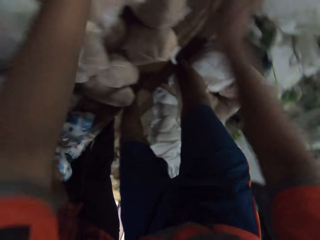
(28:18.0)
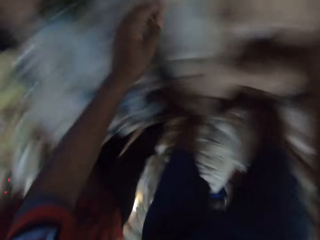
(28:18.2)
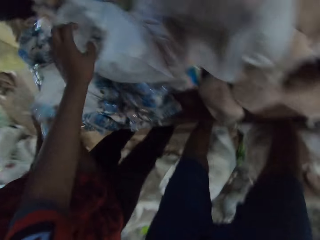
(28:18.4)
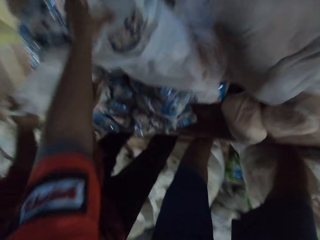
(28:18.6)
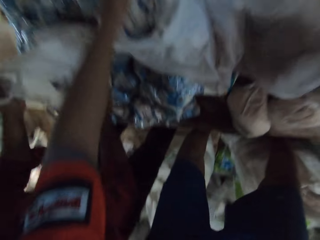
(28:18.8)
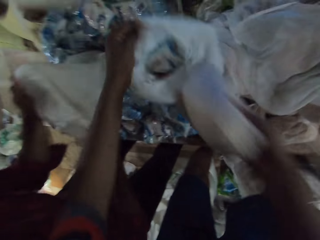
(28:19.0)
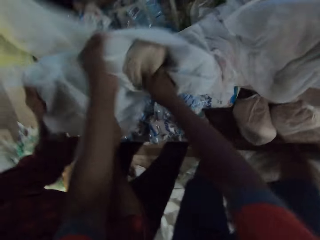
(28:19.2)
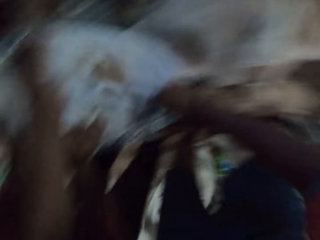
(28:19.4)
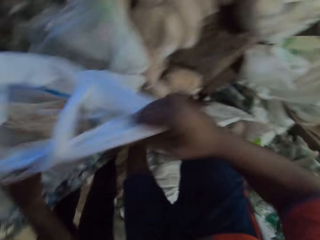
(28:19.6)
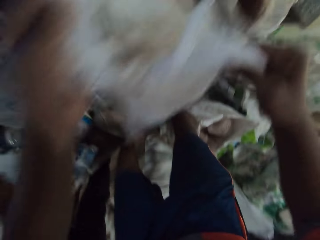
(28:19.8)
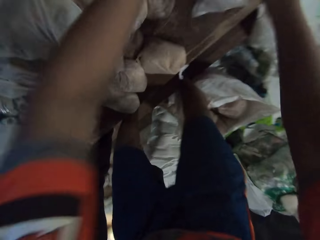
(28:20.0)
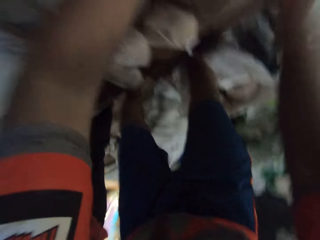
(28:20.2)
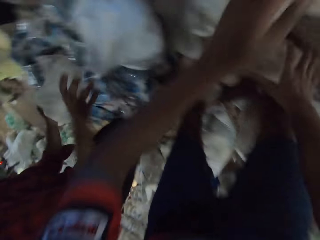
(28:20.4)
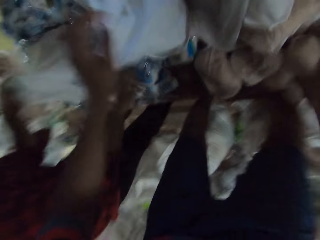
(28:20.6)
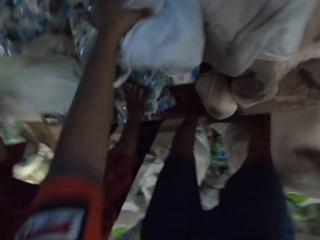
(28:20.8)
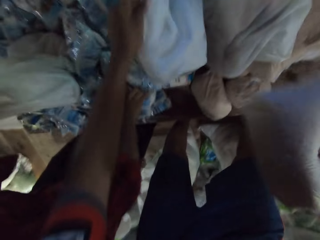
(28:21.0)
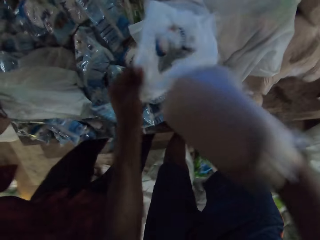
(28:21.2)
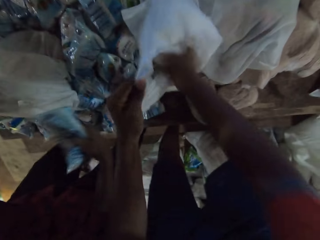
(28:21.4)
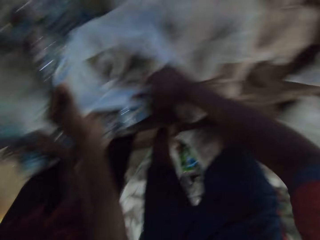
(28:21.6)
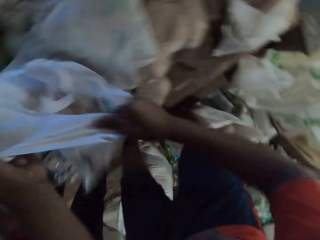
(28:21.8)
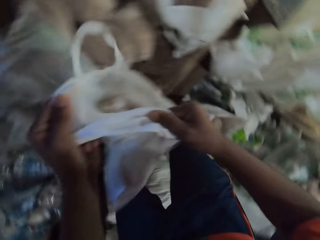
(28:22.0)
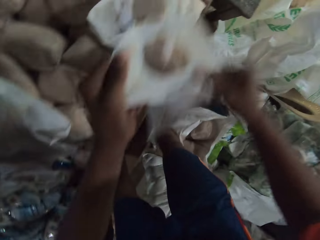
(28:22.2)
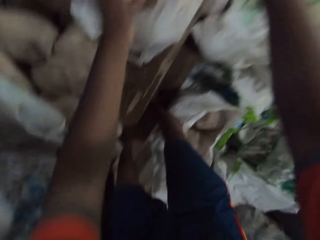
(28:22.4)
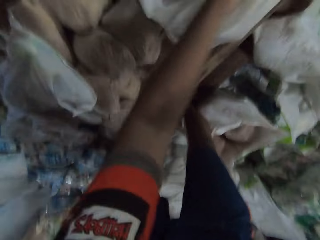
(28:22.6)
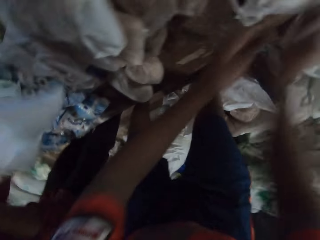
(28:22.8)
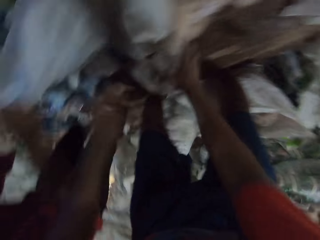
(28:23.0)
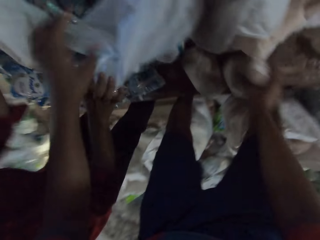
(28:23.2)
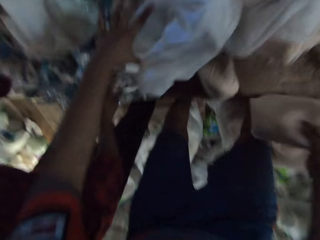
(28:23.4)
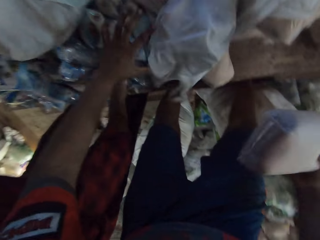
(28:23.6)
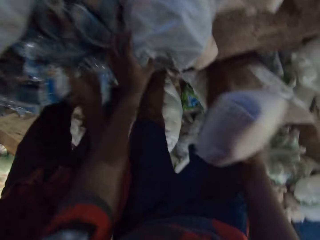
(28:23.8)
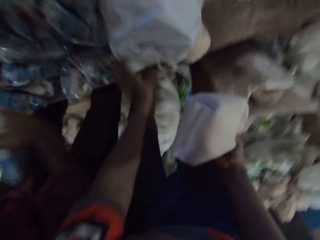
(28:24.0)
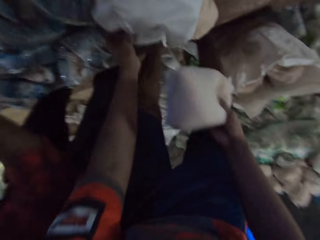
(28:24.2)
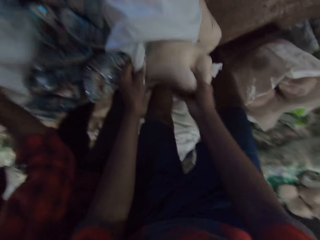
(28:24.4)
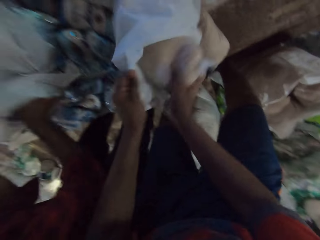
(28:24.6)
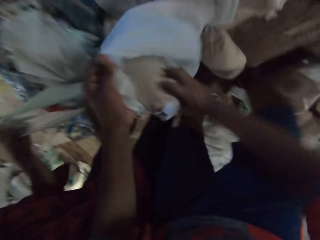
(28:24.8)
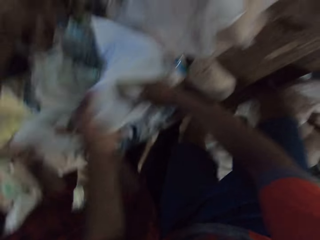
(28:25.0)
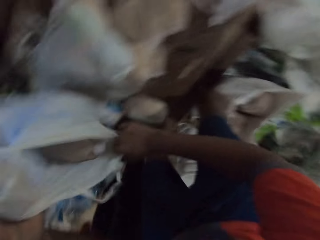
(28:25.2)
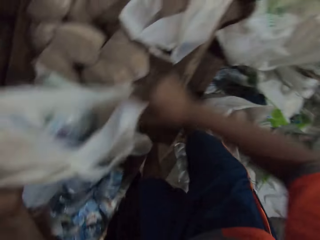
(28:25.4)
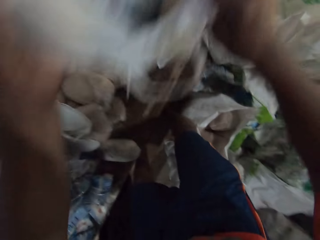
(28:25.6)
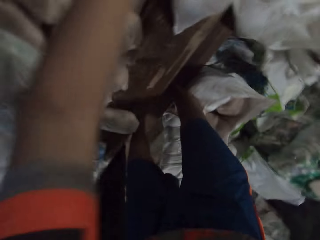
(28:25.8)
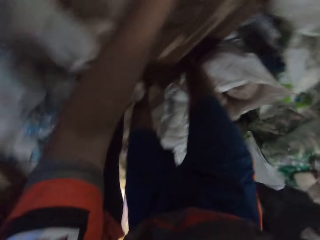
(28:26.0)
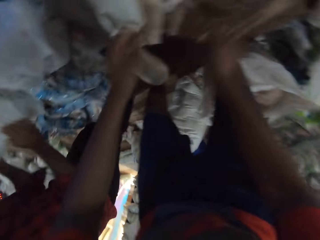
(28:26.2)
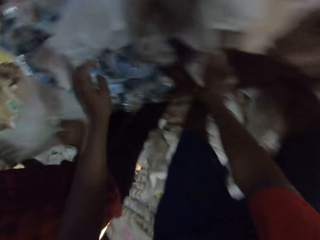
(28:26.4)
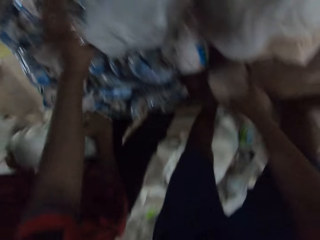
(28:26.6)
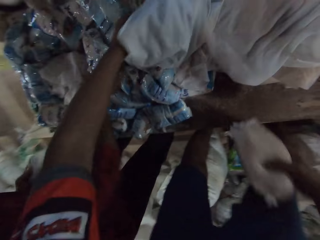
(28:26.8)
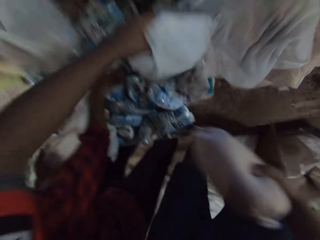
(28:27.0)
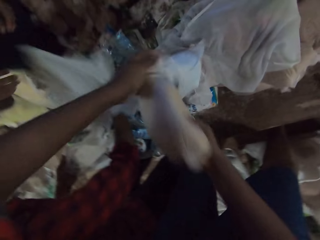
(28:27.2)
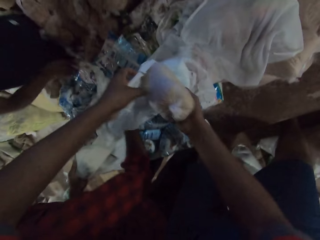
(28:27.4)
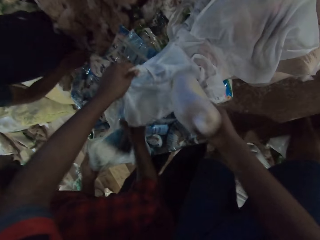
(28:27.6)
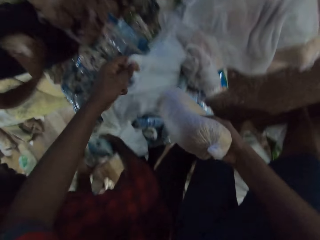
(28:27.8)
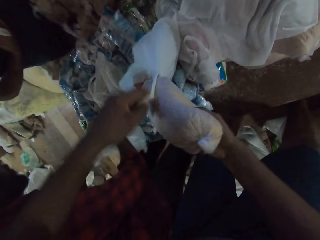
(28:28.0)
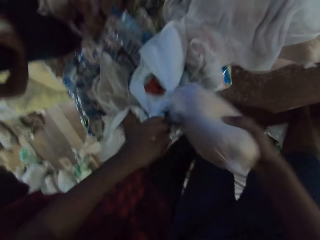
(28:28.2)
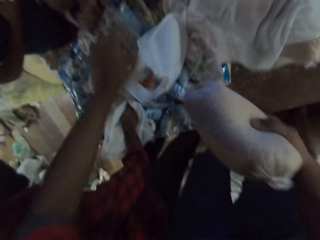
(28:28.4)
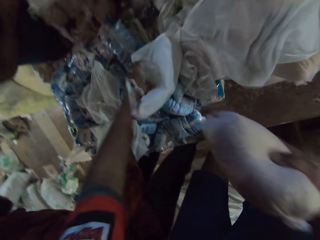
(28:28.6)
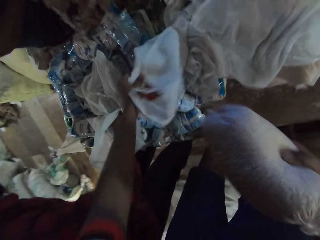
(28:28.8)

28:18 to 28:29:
A man picks up a pack of salt from the pile of packs of salt with his right hand. The camera wearer picks up the plastic bag from the table with his left hand. The man puts the pack of salt in the plastic bag with his right hand. The camera wearer picks up the plastic bag from the table with his left hand again. The man moves the plastic bag on the table with both hands. The camera wearer puts a pack of flour in the plastic bag with his right hand. Another man drops the plastic bag on the table with his right hand. The camera wearer moves the plastic bag on the table with both hands. He picks up the pack of flour from the pile of packs of flour with his right hand. The first man picks up the plastic bag from the table with his left hand. The camera wearer picks up the plastic bag from the table with his left hand. The first man picks up the pack of salt from the pile of packs of salt with his right hand. The camera wearer puts the pack of flour in the plastic bag with his right hand. The first man puts the pack of salt in the plastic bag with his right hand. The camera wearer moves the plastic bag on the table with both hands. The first man moves the plastic bag on the table with both hands. The camera wearer picks up the pack of flour from the table with his right hand. He picks up the plastic bag from the table with his left hand. The first man picks up the pack of salt from the pile of packs of salt with his right hand and puts the pack of salt in the plastic bag with his right hand. The camera wearer puts the pack of flour in the plastic bag with his right hand. The first man moves the plastic bag on the table with both hands. The camera wearer moves the plastic bag on the table with both hands. He throws a bag of sugar away. The first man picks up the plastic bag from the table with both hands. The camera wearer picks up the pack of flour from the table with his right hand. He picks up the plastic bag from the table with his left hand. The first man picks up the pack of salt from the pile of packs of salt with his right hand. The other man drops the plastic bag on the table with his right hand. The camera wearer packs the sugar in the bag. The other man picks up the plastic bag from the table with his right hand. The first man puts the pack of salt in the plastic bag with his right hand.

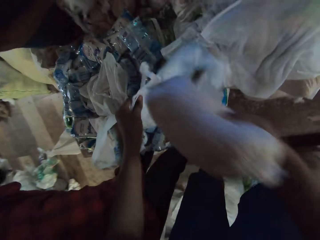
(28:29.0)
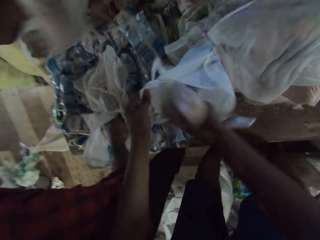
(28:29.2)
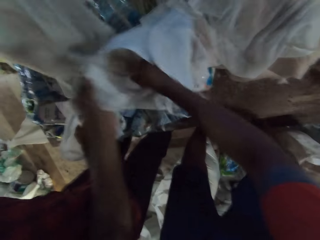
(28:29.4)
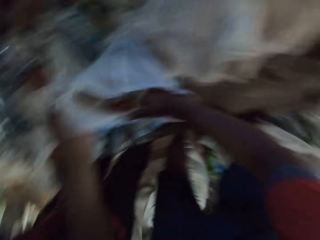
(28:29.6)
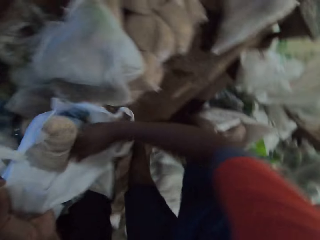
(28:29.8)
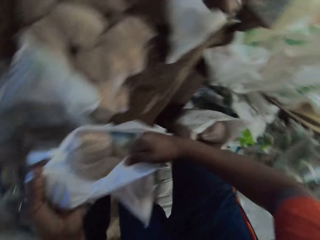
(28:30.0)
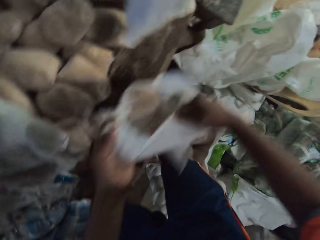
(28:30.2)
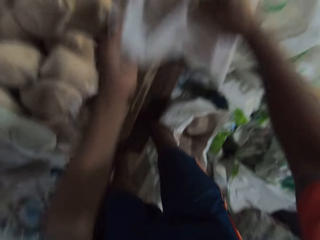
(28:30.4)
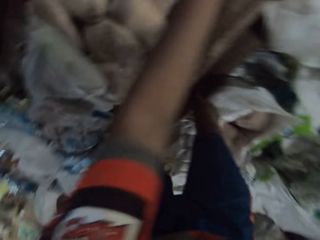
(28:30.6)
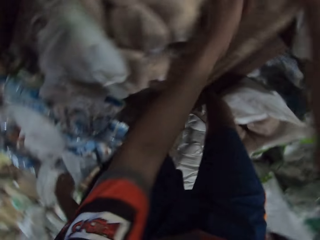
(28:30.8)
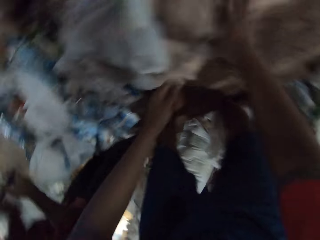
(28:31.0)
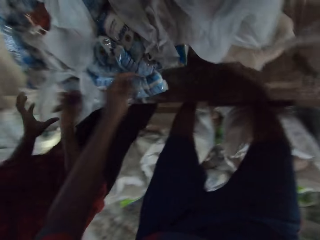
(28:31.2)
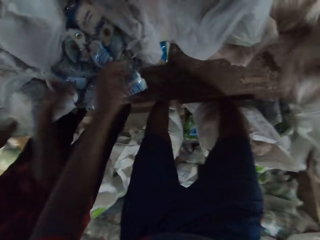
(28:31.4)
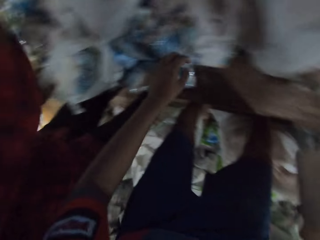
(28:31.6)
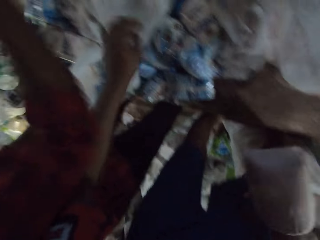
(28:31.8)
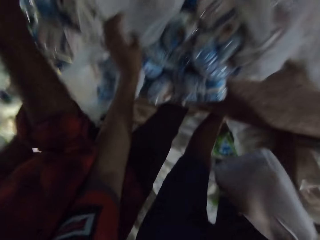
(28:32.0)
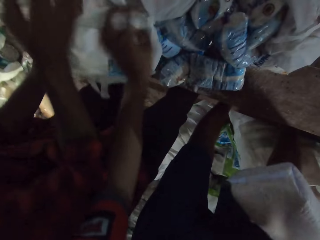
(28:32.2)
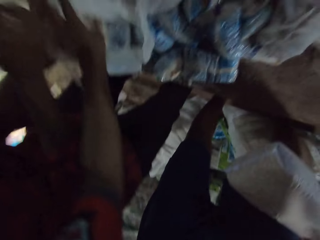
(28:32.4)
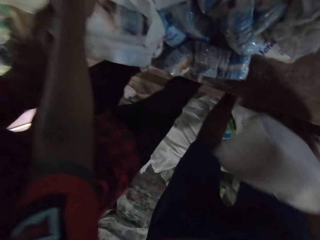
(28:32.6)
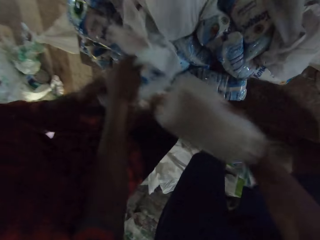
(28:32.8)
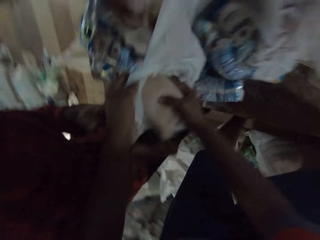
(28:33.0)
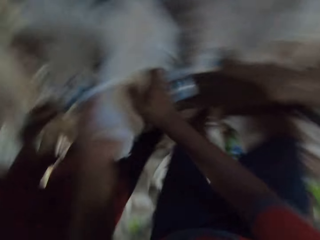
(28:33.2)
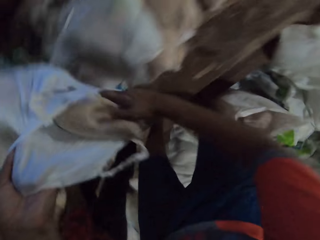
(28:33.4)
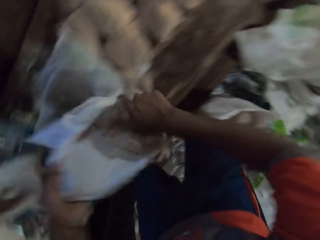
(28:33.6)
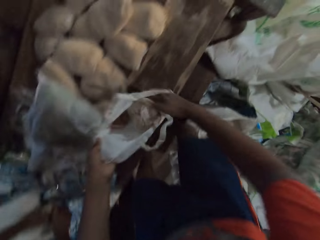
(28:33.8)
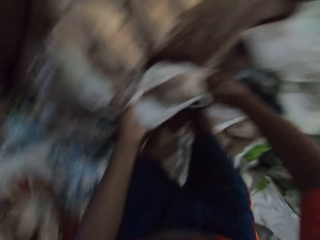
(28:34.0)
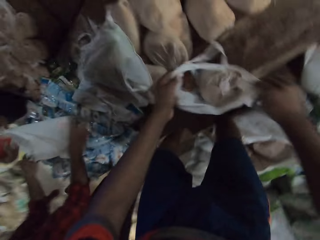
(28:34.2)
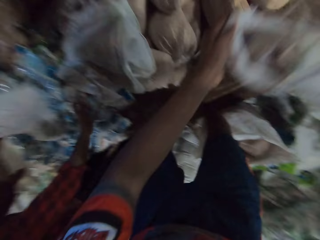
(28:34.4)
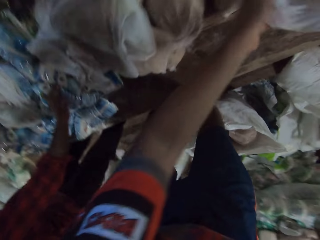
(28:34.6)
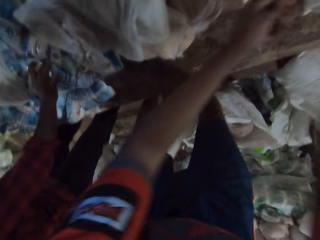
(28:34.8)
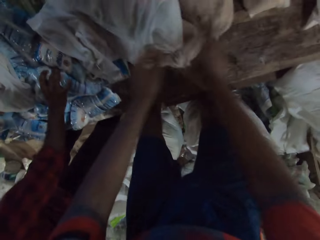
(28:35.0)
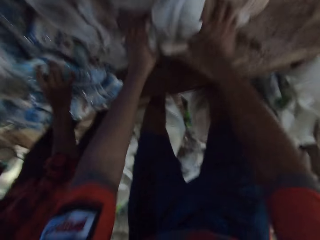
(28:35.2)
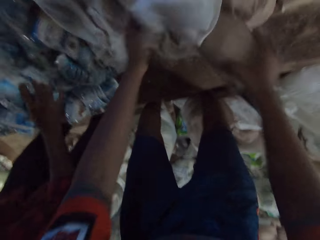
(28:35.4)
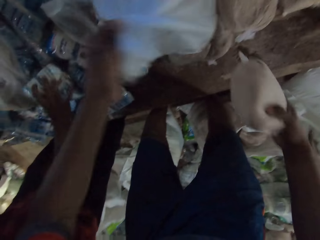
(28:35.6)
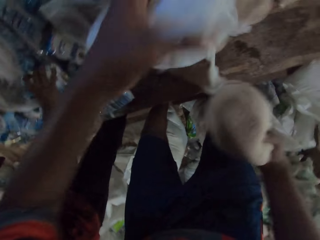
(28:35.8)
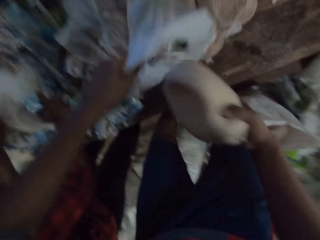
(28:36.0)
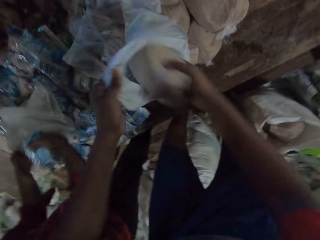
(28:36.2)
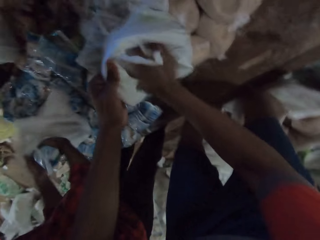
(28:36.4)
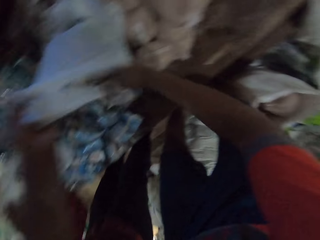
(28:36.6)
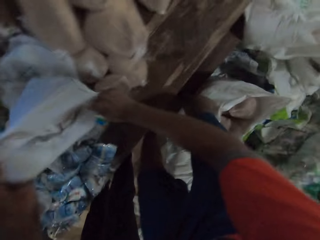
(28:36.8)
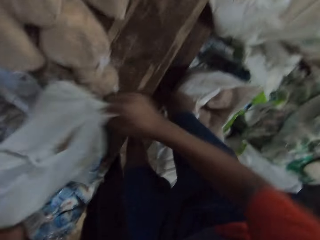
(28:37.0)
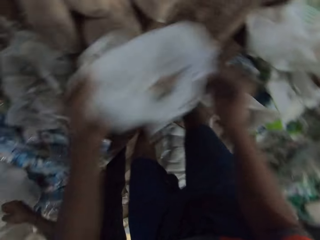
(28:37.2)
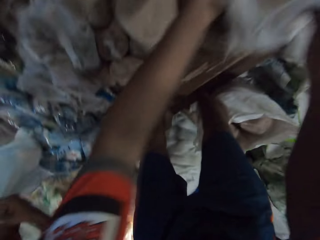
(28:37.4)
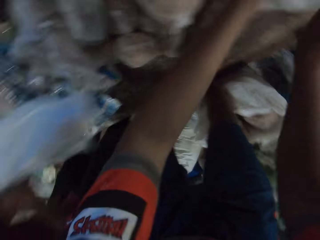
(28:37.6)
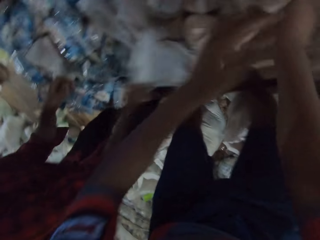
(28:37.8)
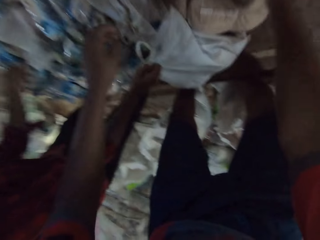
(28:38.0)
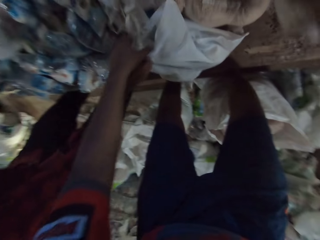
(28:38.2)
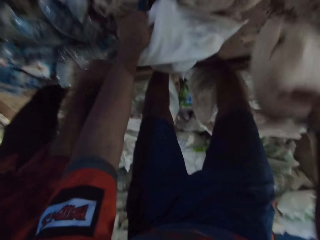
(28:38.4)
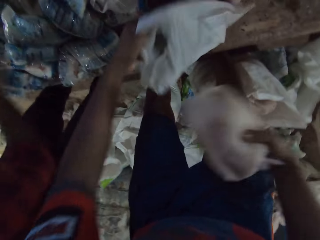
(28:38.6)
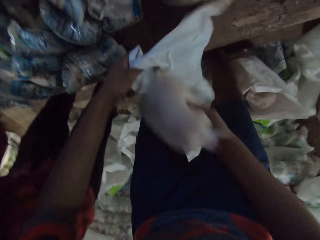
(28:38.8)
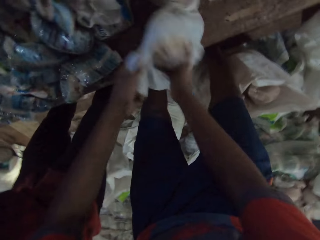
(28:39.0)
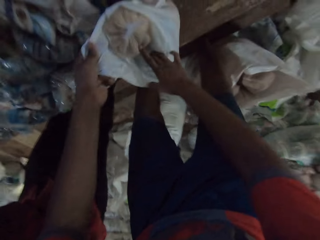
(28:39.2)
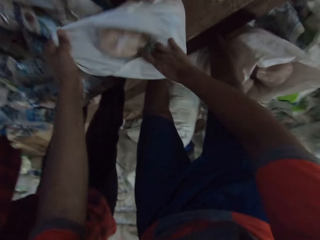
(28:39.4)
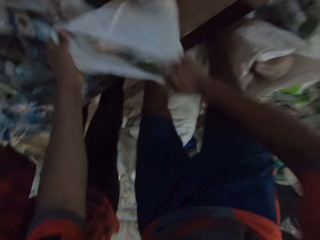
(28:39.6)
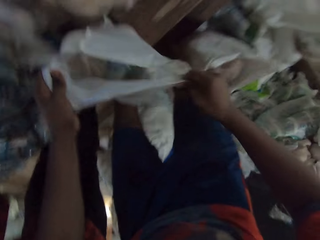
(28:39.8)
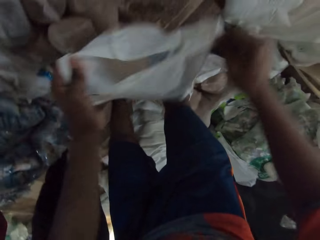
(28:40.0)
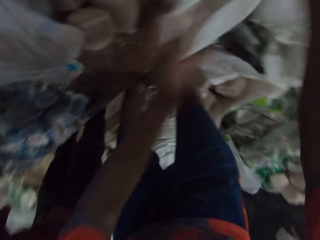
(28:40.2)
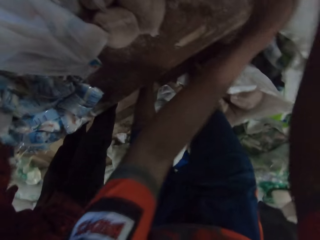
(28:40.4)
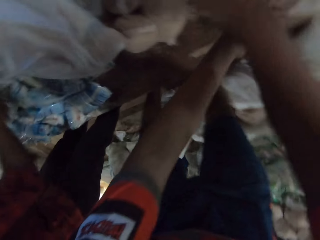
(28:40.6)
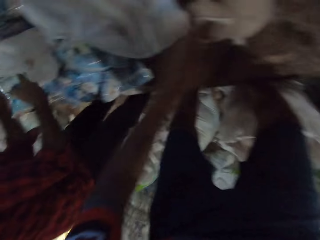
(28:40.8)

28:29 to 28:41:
The camera wearer puts the pack of flour in the plastic bag with his right hand. A man drops the plastic bag on the table with his right hand. The camera wearer moves the plastic bag on the table with both hands. Another man moves the plastic bag on the table with both hands. The camera wearer throws a bag of sugar away. A third man passes a bunch of keys from his left hand to his right hand. The camera wearer picks up the pack of flour from the table with his right hand. The third man throws the bunch of keys into the air with his right hand. The camera wearer picks up the plastic bag from the table with his left hand. He puts the pack of flour in the plastic bag with his right hand. He moves the plastic bag on the table with both hands. The first man picks up a pack of candy from the table with his right hand. The third man picks up a pack of salt from the pile of packs of salt with his right hand. The camera wearer picks up the pack of flour from the table with his right hand. He picks up the plastic bag from the table with his left hand. He puts the pack of flour in the plastic bag with his right hand. The third man puts the pack of salt in the plastic bag with his right hand. The camera wearer moves the plastic bag on the table with both hands. The third man moves the plastic bag on the table with both hands. The camera wearer throws the bag of sugar away. He picks up the plastic bag from the table with his left hand. He picks up the pack of flour from the table with his right hand. He moves the plastic bag on the table with both hands.
